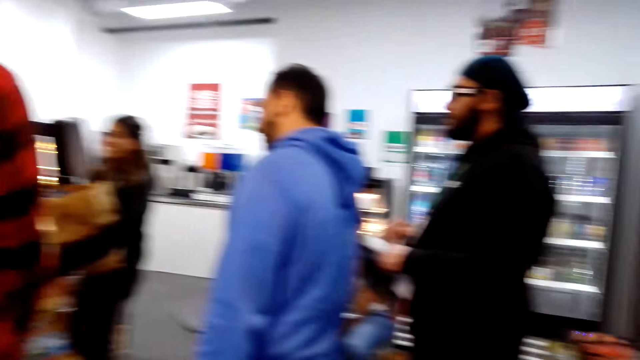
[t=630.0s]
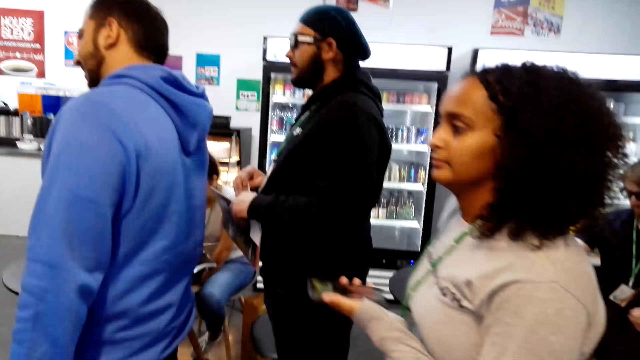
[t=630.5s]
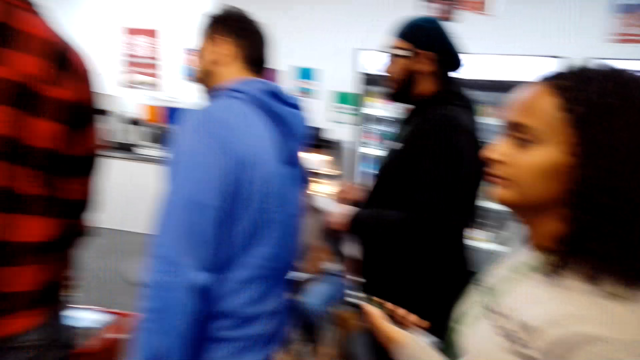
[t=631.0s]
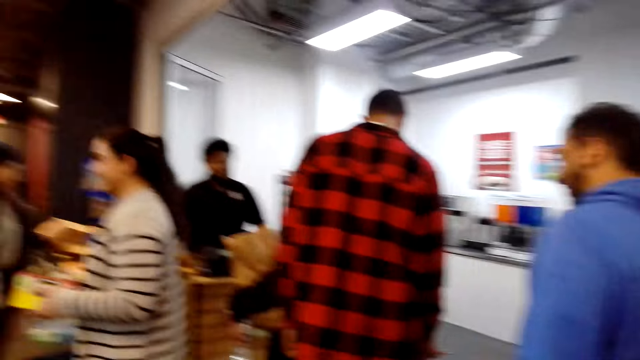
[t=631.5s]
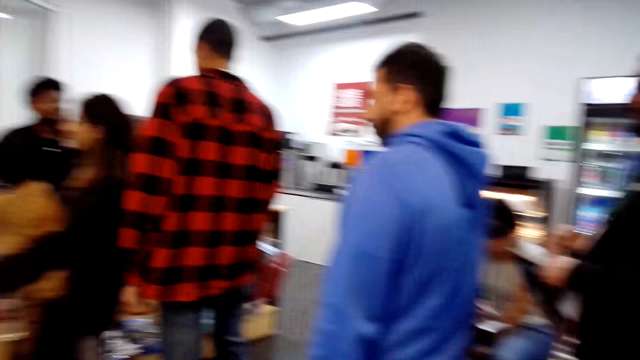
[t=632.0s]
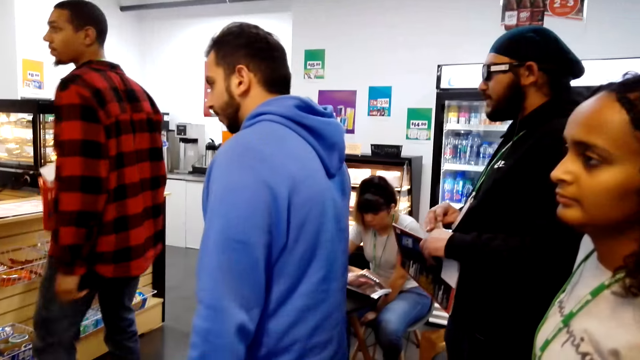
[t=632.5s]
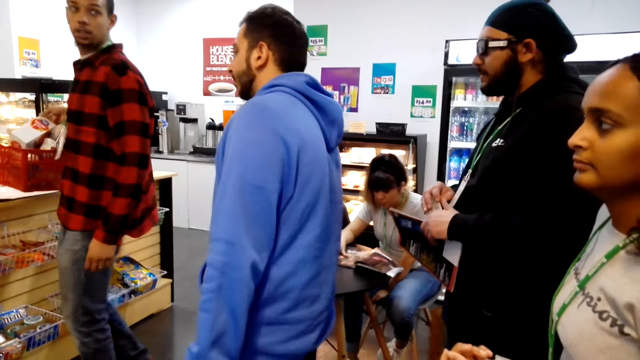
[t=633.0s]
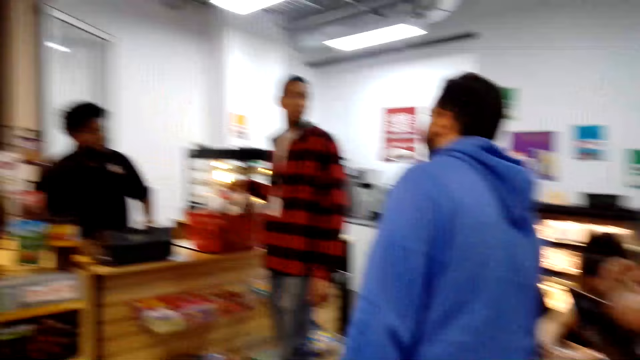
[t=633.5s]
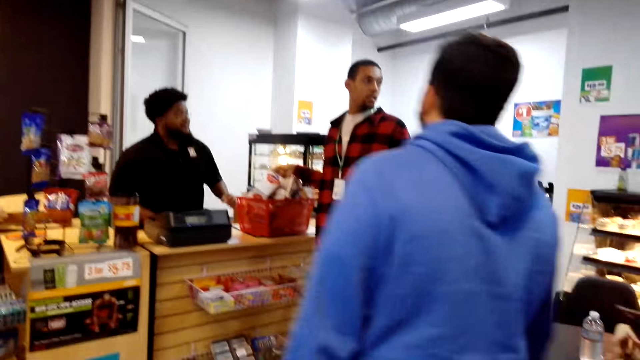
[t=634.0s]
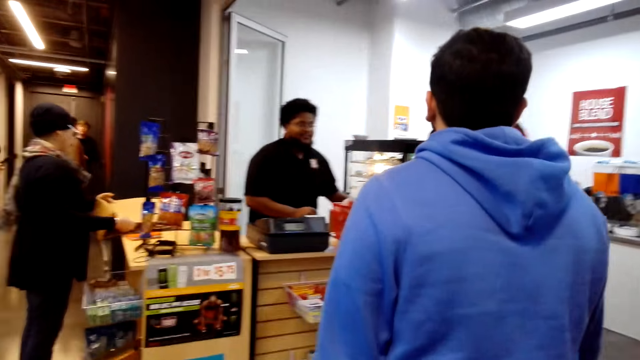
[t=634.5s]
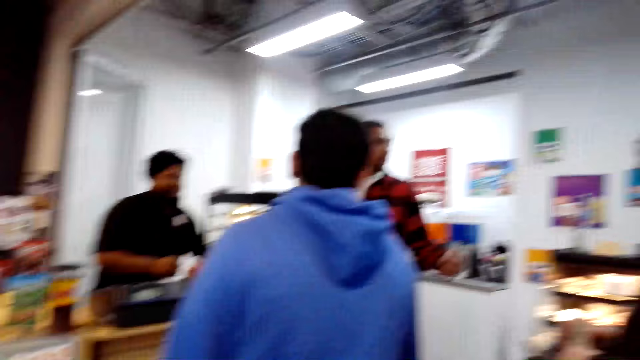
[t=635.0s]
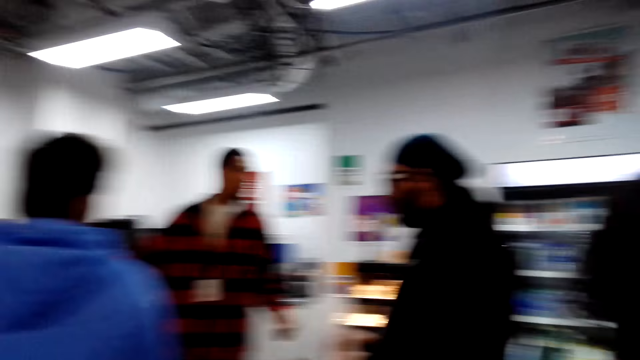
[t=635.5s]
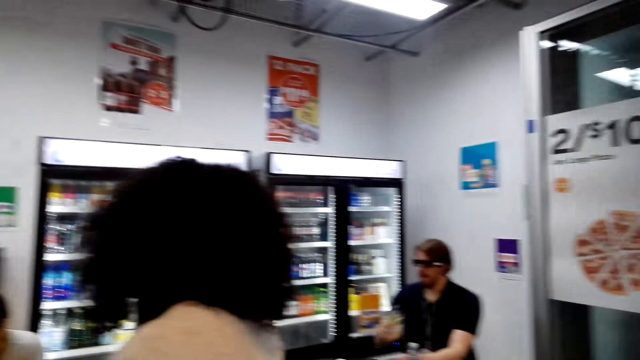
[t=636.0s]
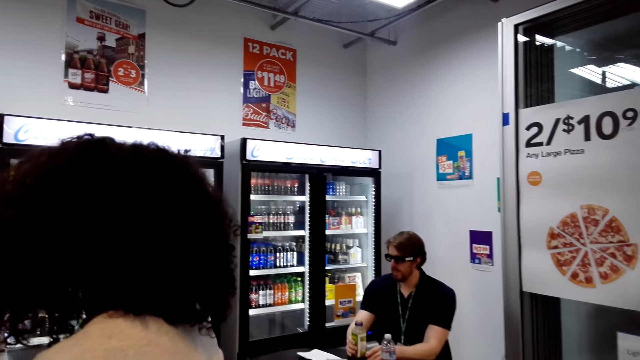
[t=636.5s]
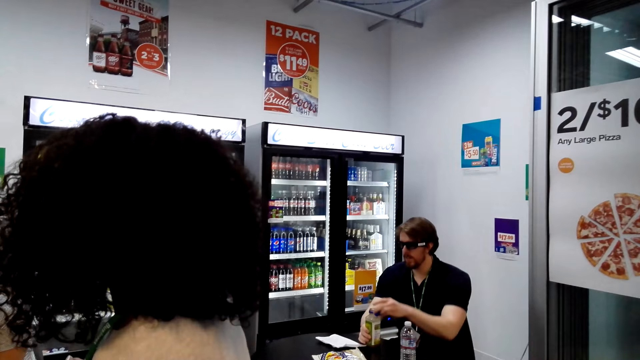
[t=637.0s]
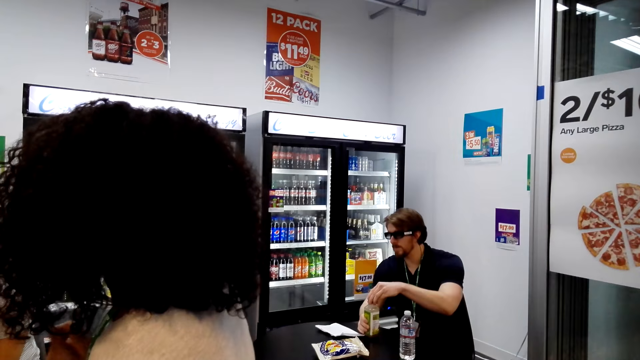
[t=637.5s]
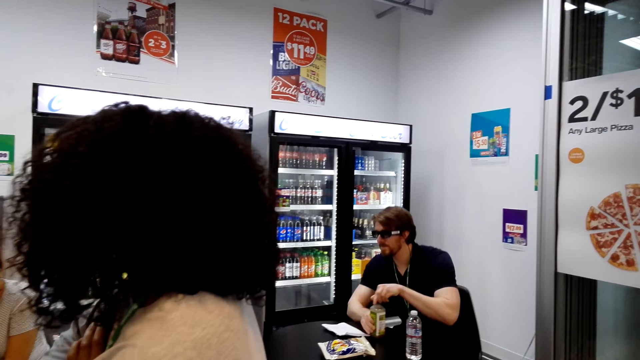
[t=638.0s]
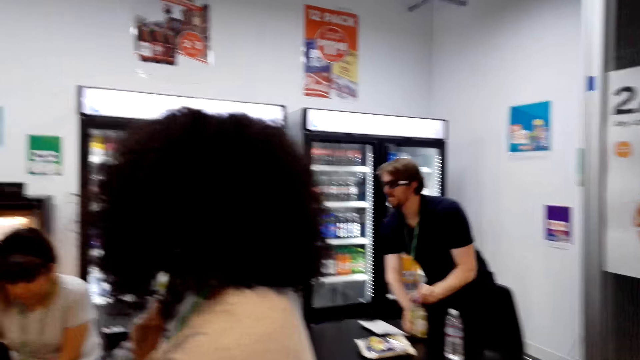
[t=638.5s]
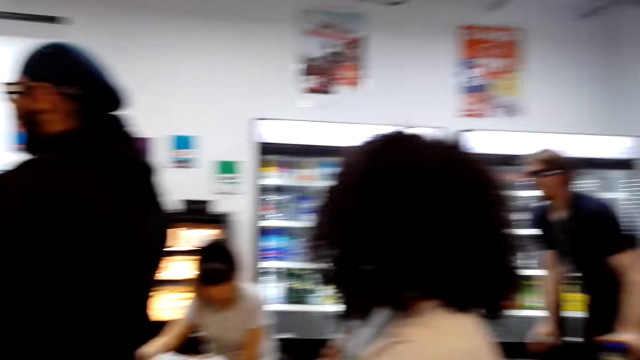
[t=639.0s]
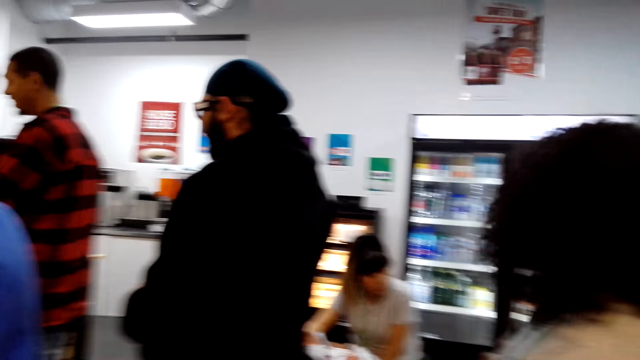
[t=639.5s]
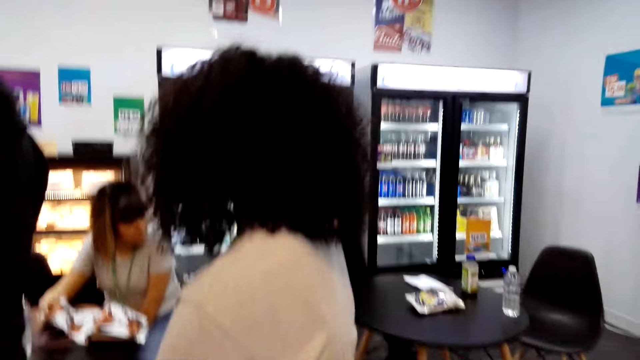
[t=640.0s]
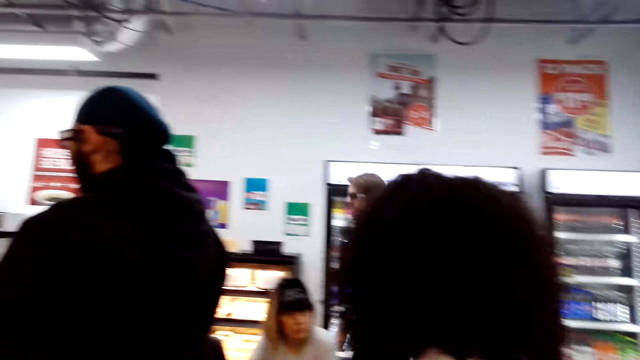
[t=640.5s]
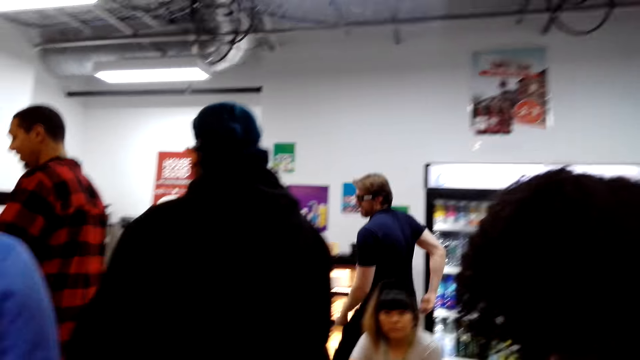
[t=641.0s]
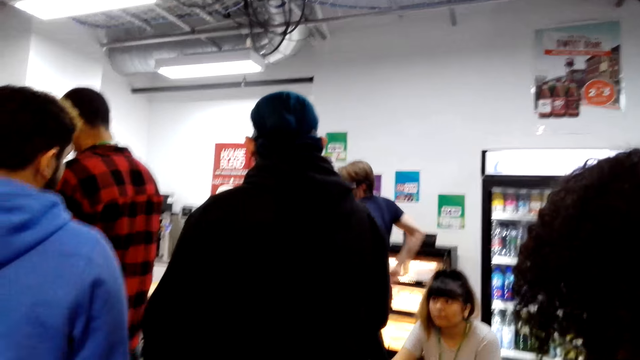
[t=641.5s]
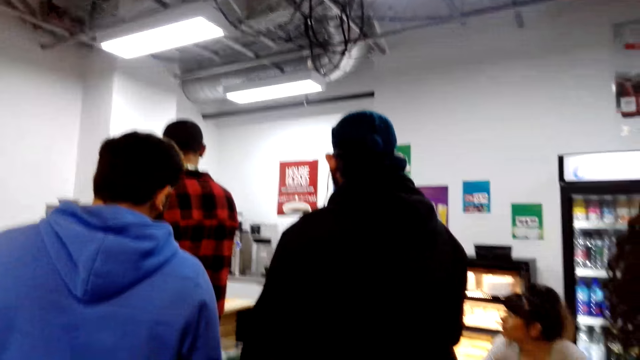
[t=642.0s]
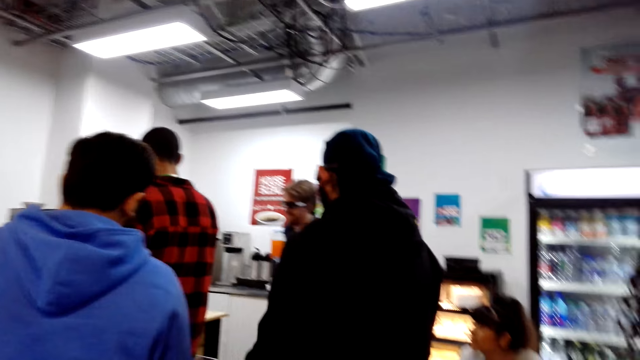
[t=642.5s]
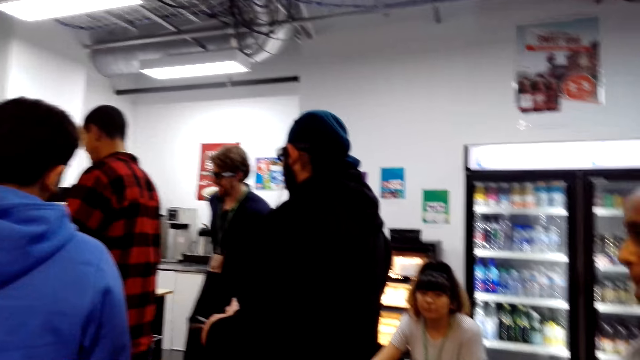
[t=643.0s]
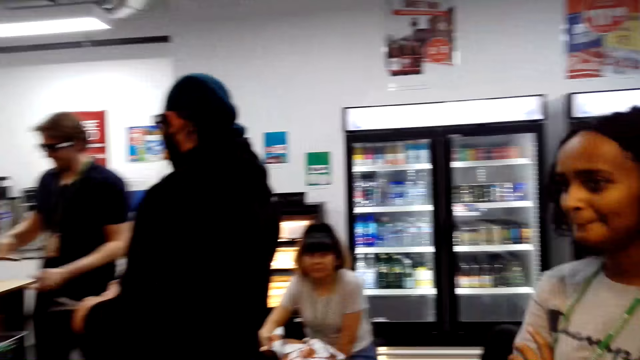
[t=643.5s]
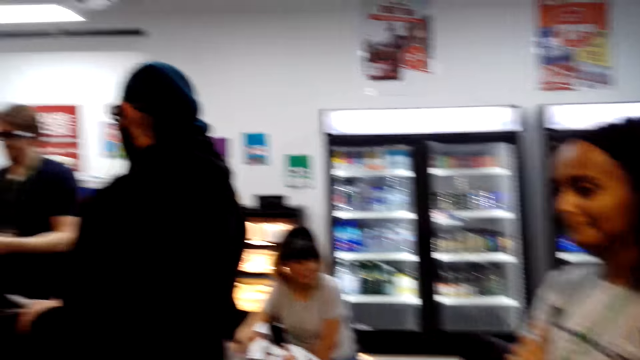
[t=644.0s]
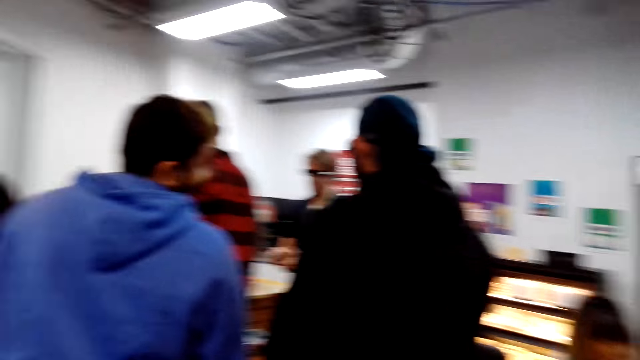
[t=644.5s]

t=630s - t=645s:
The camera wearer looks around. A lady holds the phone. A man closes a drink bottle and walks around. The camera wearer looks around and talks.

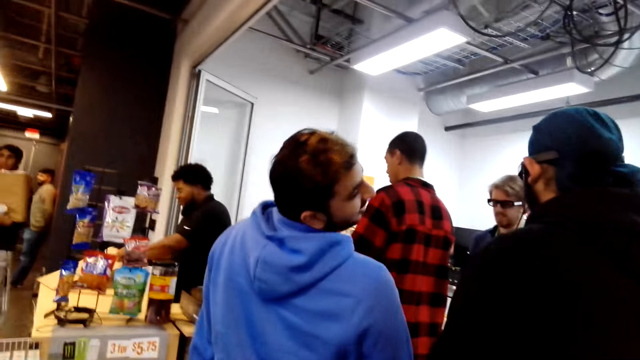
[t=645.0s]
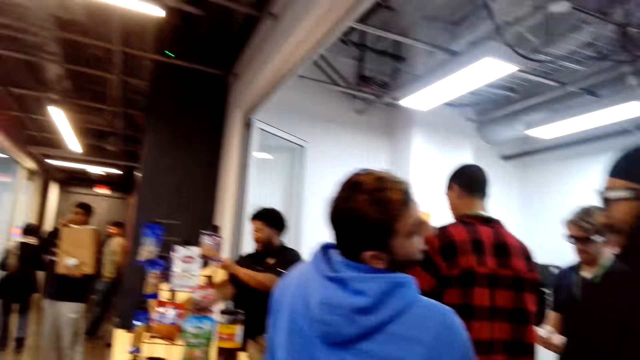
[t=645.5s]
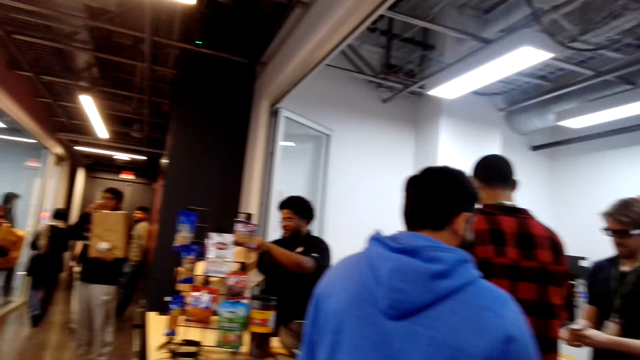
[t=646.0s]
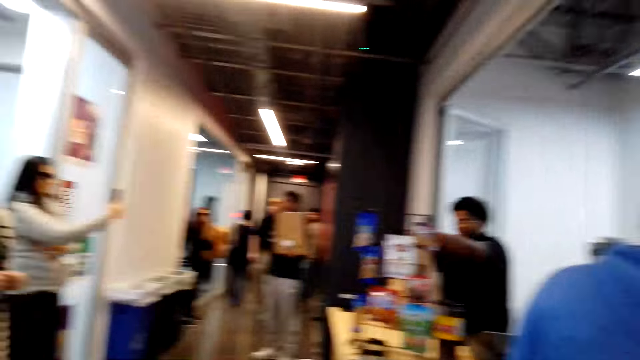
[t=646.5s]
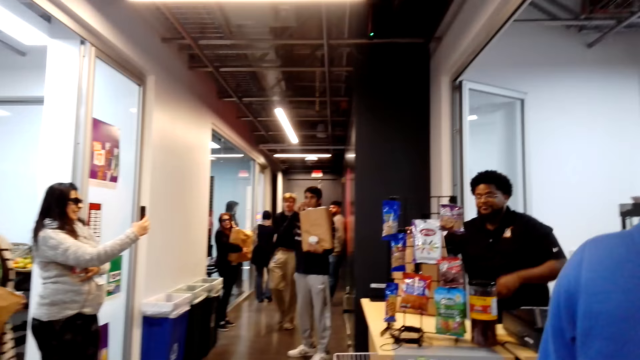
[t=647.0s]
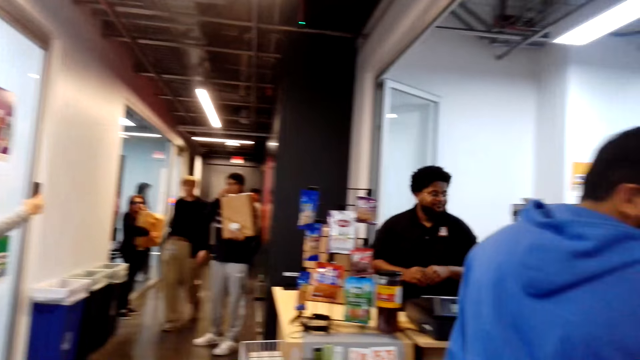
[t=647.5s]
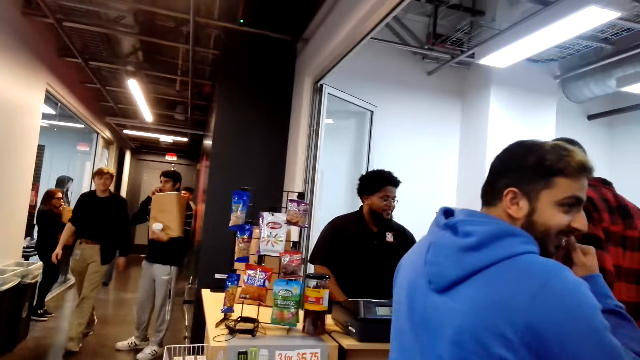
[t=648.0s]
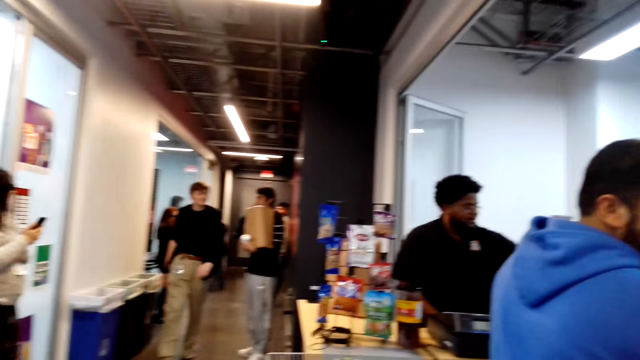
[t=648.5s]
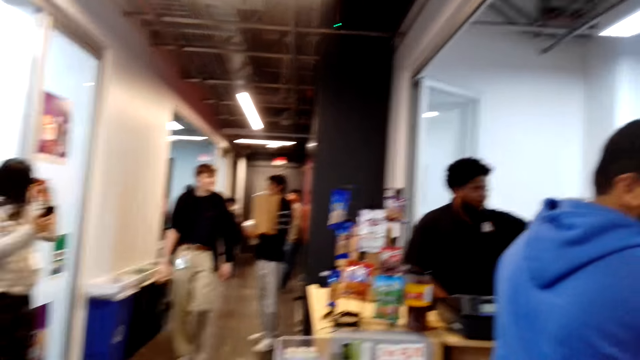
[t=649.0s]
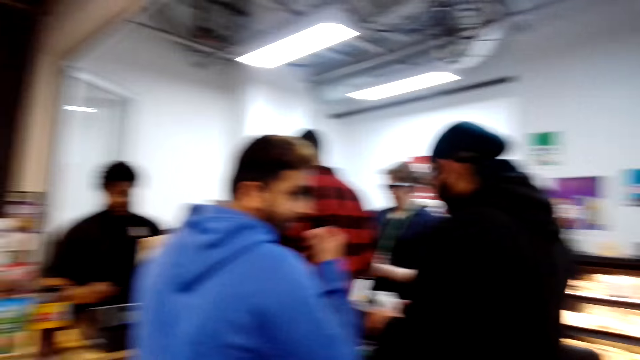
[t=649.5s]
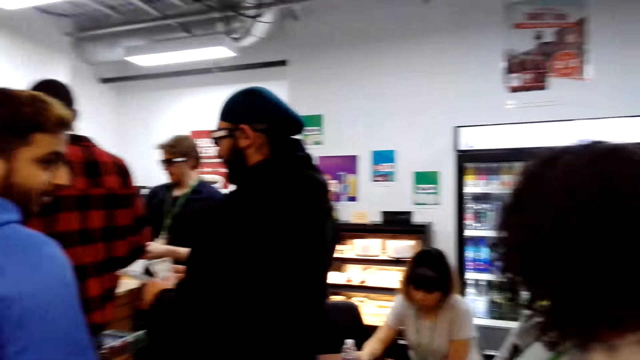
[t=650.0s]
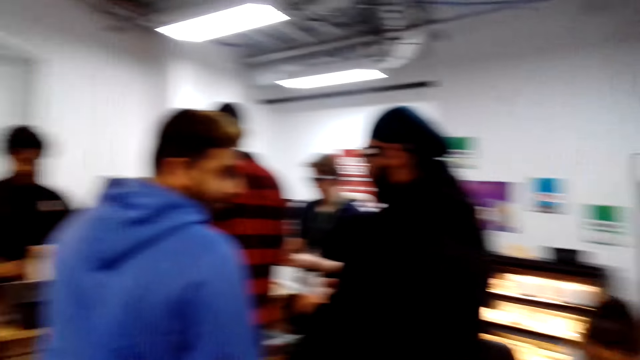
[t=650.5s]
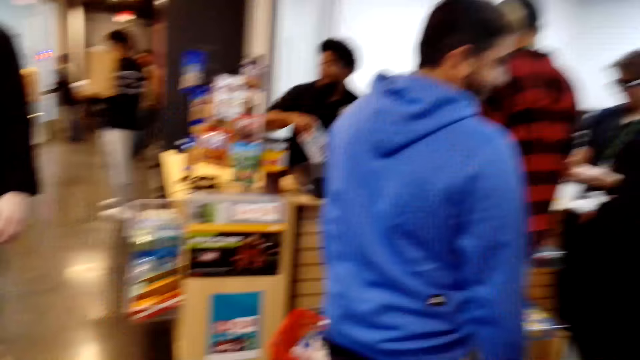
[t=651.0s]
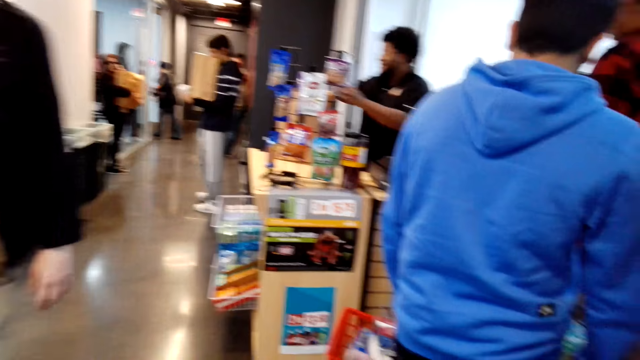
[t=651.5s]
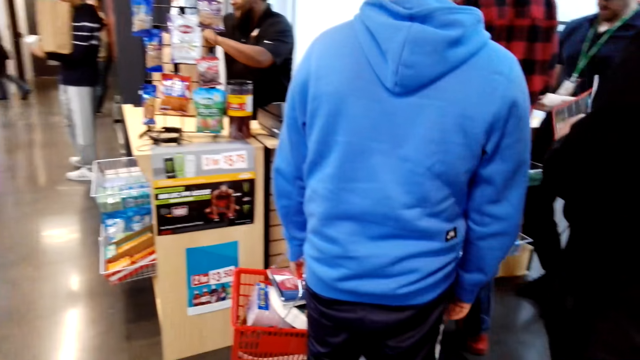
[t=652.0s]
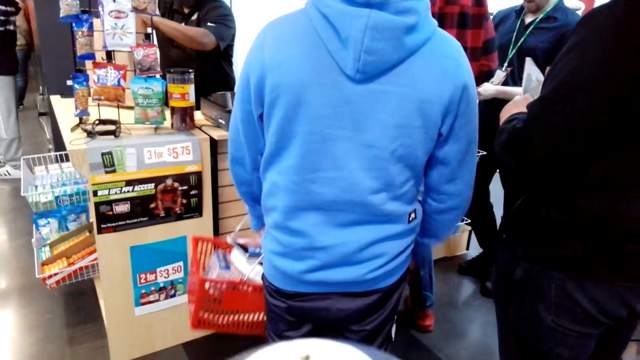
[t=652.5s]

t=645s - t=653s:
A man walks around. The camera wearer looks around.
